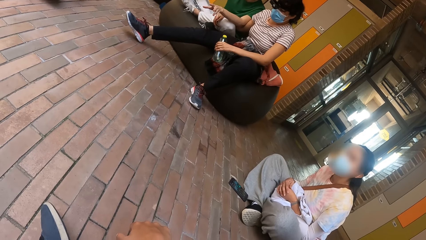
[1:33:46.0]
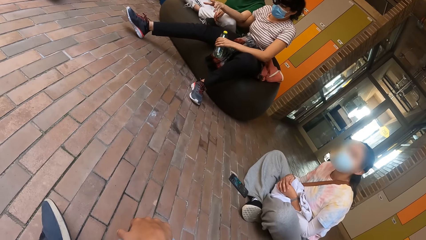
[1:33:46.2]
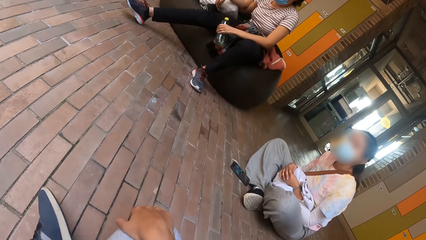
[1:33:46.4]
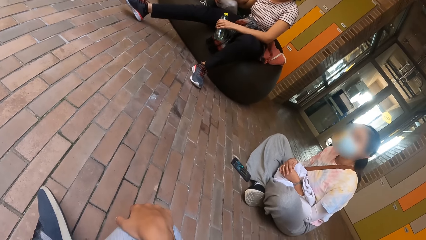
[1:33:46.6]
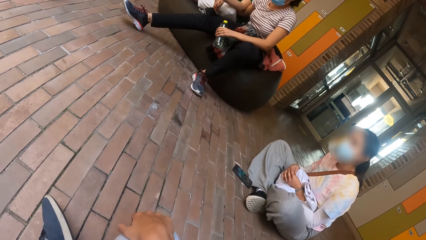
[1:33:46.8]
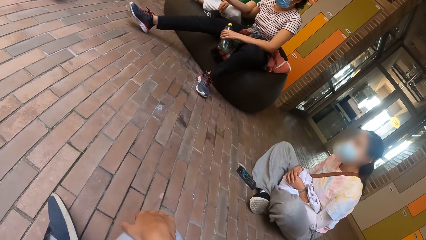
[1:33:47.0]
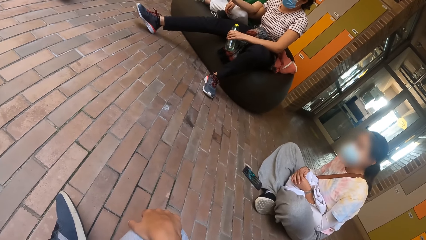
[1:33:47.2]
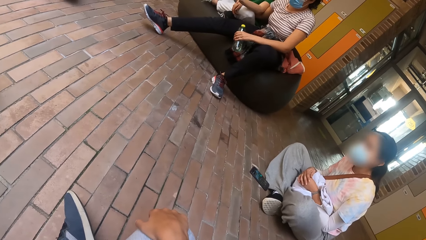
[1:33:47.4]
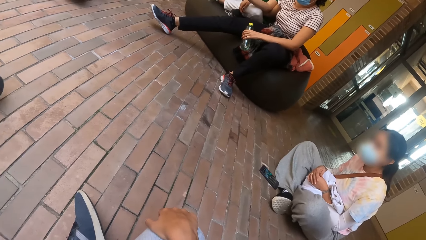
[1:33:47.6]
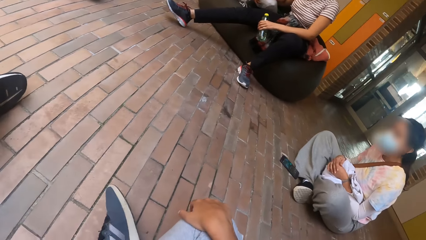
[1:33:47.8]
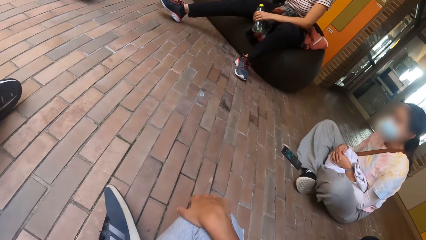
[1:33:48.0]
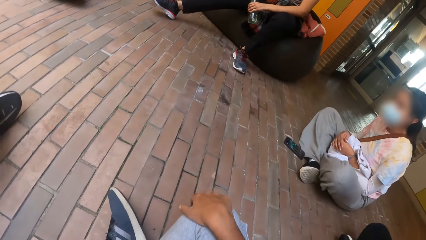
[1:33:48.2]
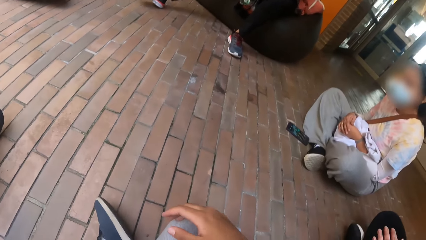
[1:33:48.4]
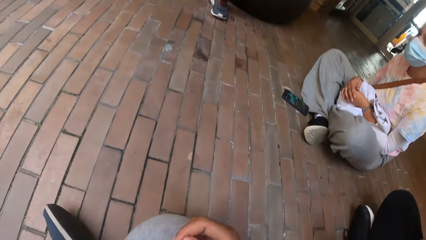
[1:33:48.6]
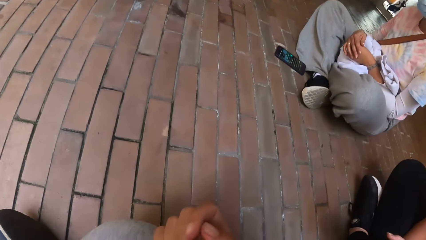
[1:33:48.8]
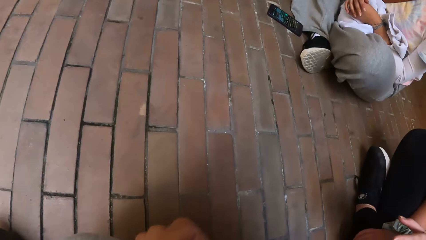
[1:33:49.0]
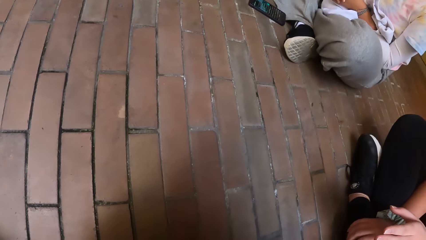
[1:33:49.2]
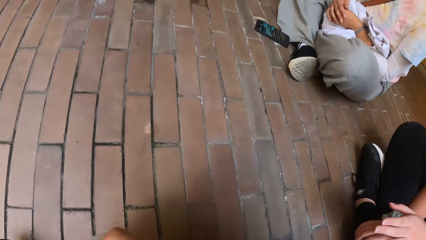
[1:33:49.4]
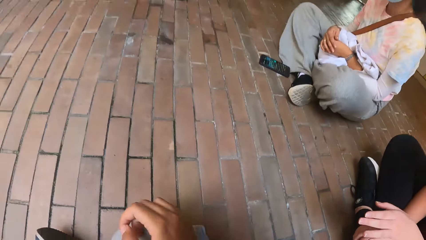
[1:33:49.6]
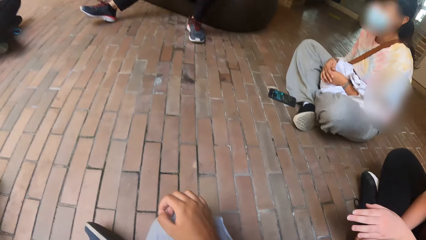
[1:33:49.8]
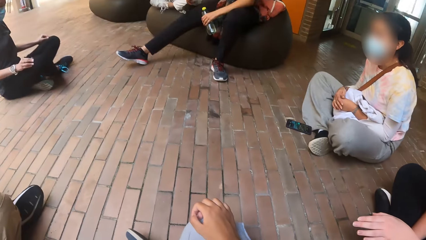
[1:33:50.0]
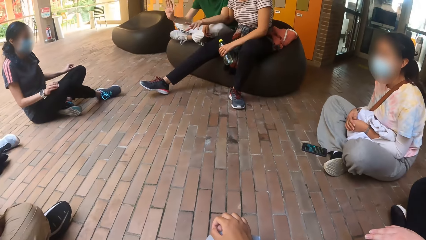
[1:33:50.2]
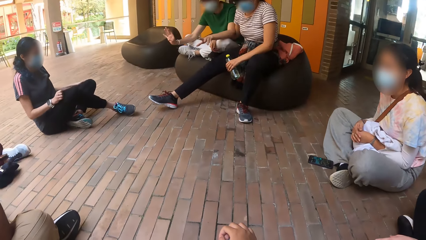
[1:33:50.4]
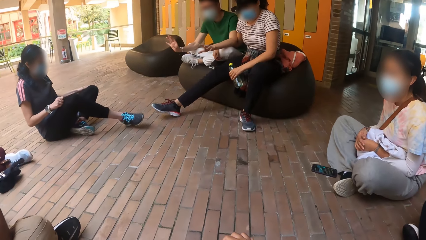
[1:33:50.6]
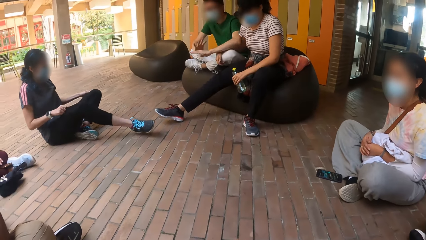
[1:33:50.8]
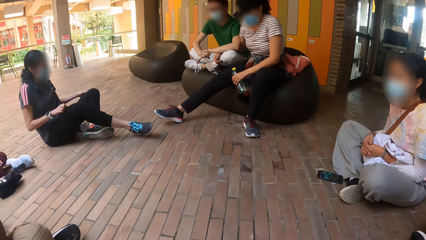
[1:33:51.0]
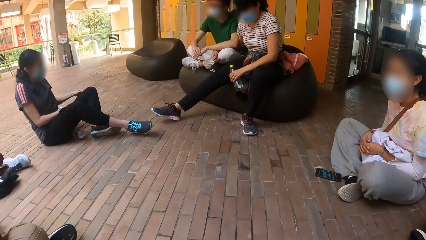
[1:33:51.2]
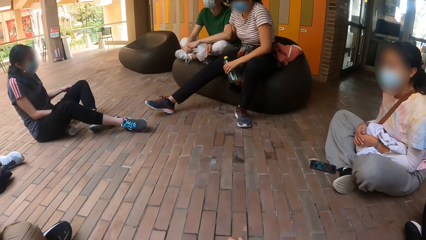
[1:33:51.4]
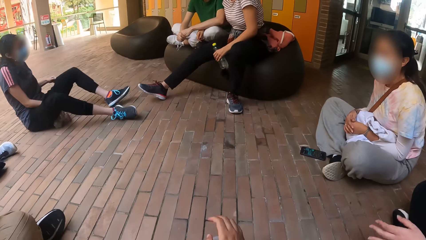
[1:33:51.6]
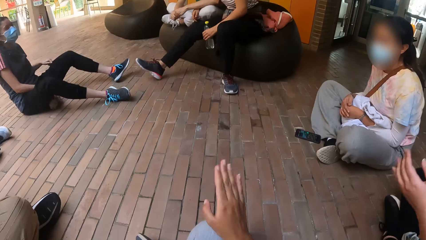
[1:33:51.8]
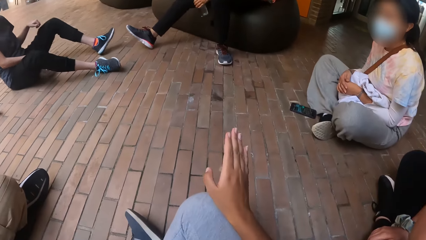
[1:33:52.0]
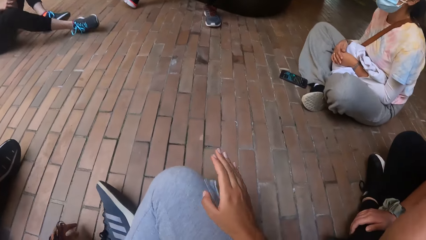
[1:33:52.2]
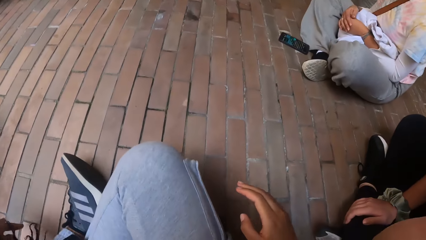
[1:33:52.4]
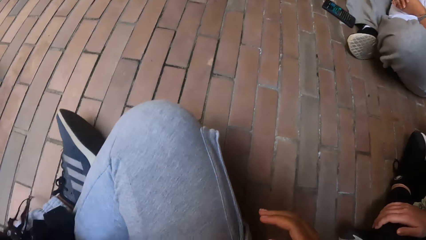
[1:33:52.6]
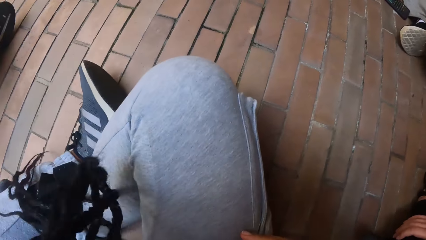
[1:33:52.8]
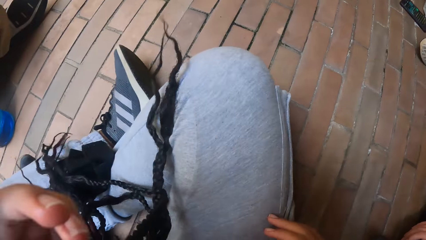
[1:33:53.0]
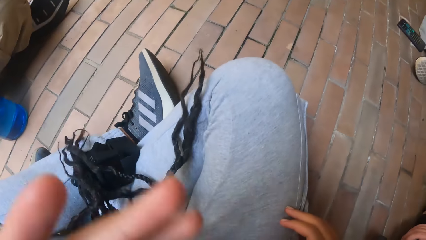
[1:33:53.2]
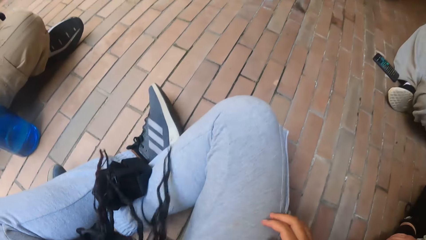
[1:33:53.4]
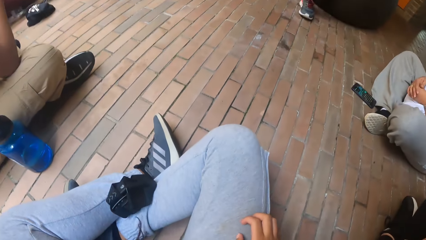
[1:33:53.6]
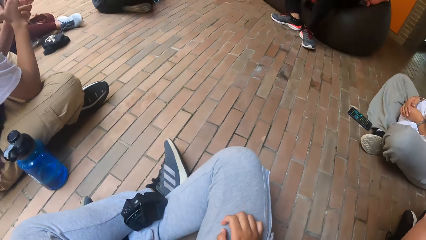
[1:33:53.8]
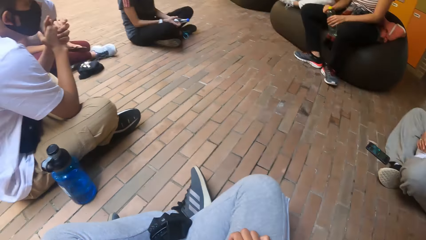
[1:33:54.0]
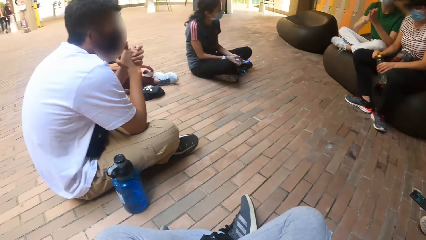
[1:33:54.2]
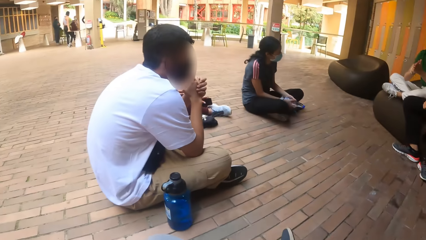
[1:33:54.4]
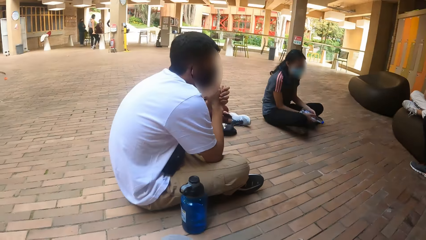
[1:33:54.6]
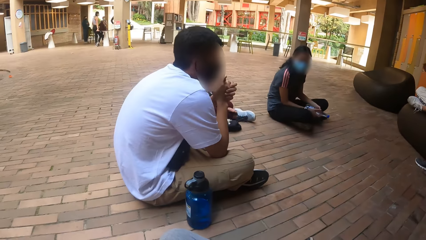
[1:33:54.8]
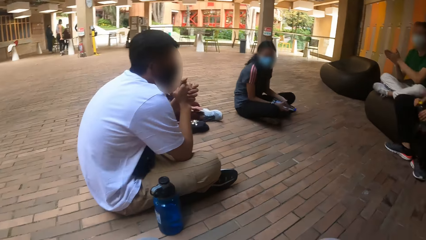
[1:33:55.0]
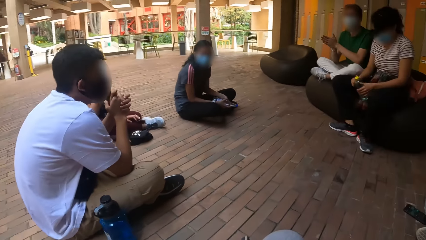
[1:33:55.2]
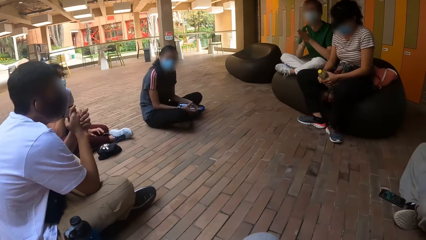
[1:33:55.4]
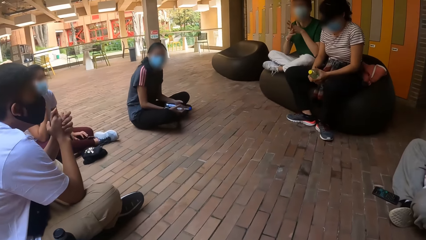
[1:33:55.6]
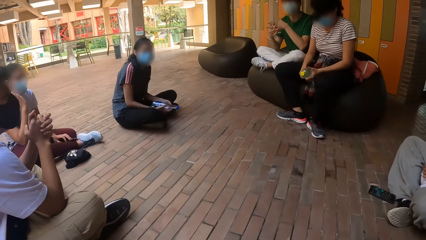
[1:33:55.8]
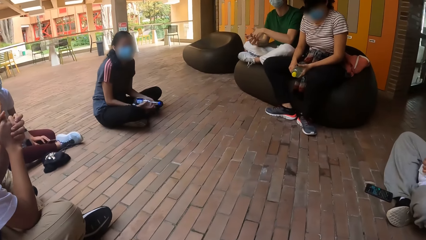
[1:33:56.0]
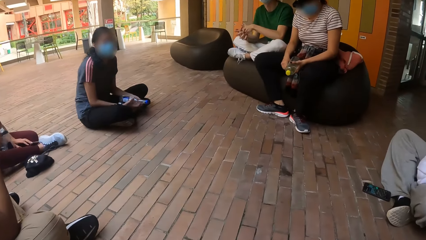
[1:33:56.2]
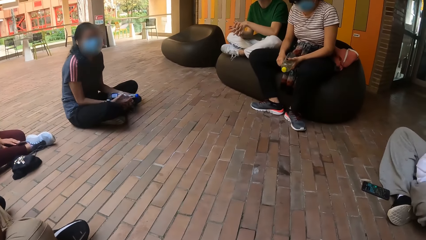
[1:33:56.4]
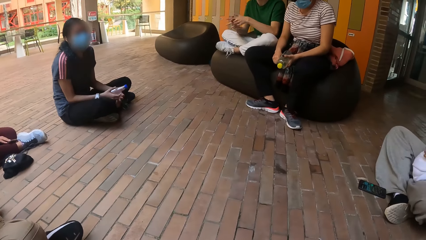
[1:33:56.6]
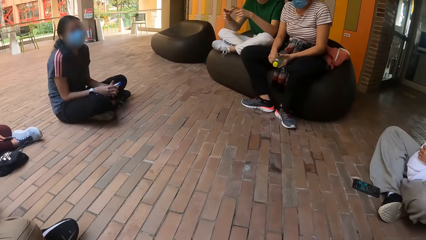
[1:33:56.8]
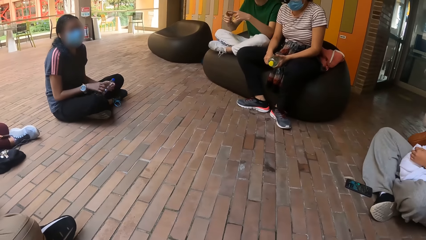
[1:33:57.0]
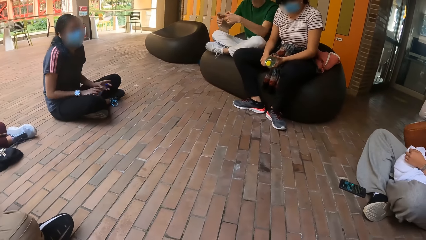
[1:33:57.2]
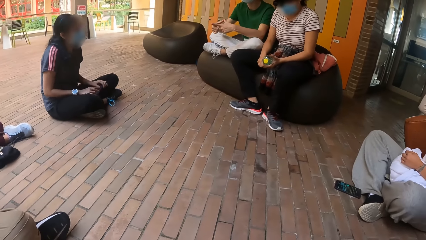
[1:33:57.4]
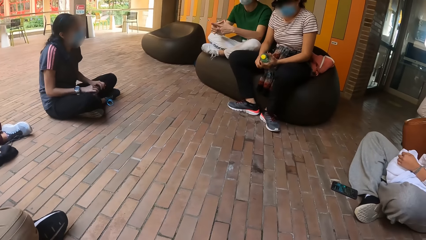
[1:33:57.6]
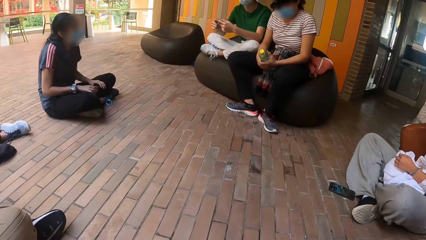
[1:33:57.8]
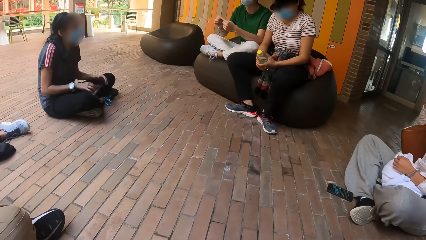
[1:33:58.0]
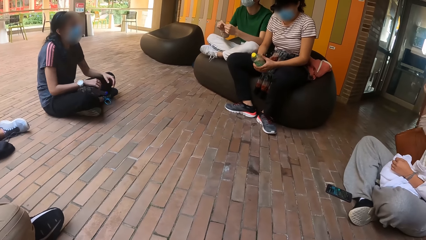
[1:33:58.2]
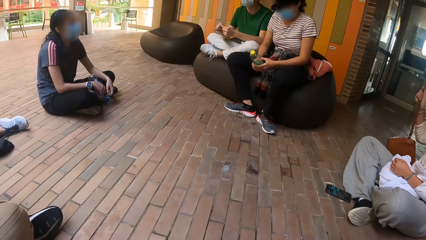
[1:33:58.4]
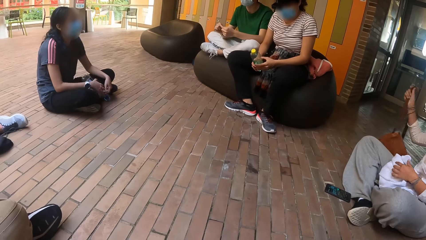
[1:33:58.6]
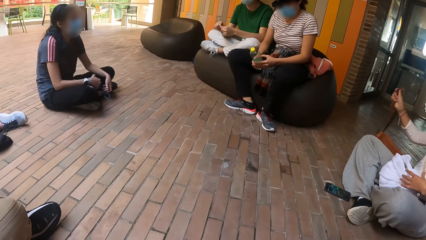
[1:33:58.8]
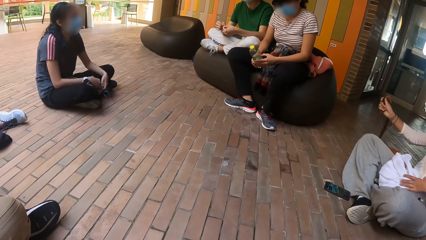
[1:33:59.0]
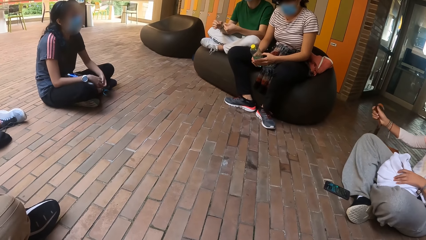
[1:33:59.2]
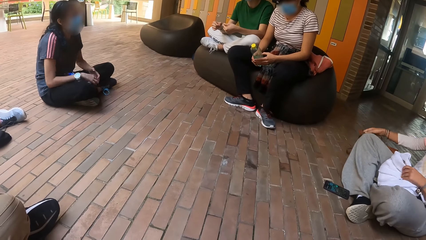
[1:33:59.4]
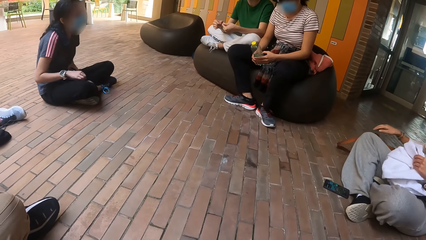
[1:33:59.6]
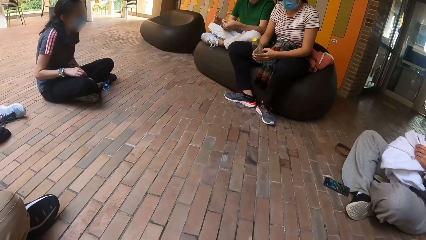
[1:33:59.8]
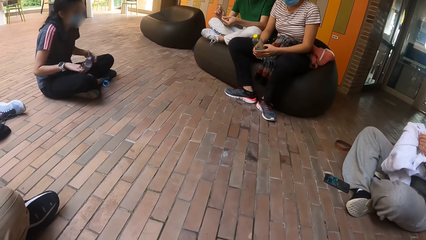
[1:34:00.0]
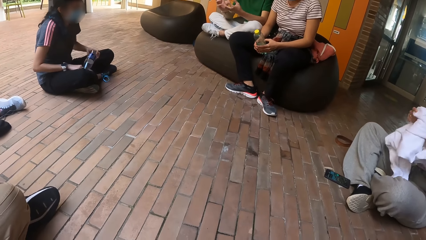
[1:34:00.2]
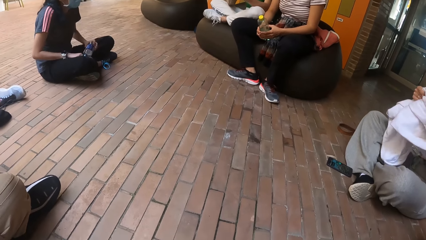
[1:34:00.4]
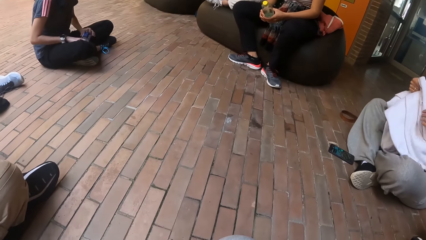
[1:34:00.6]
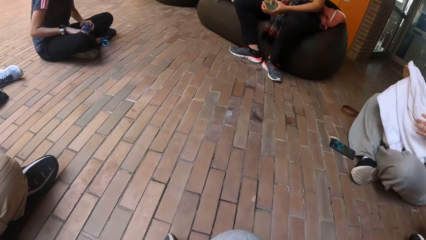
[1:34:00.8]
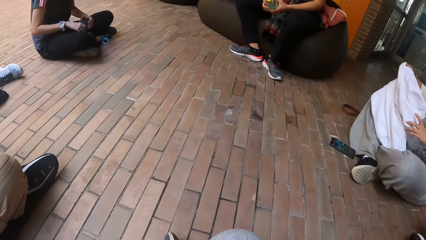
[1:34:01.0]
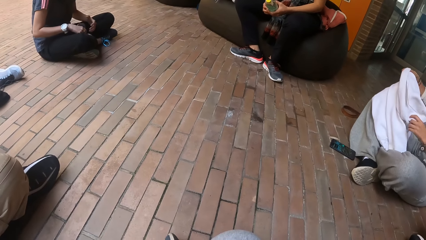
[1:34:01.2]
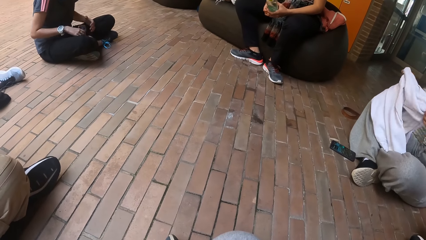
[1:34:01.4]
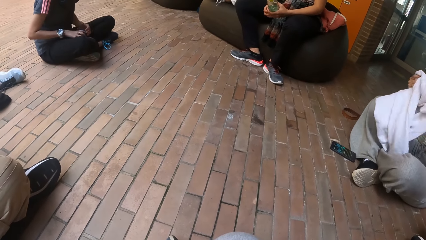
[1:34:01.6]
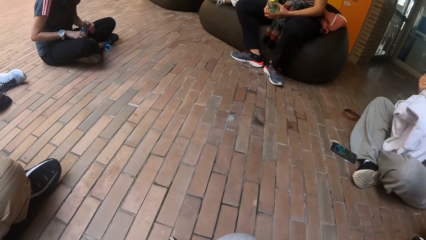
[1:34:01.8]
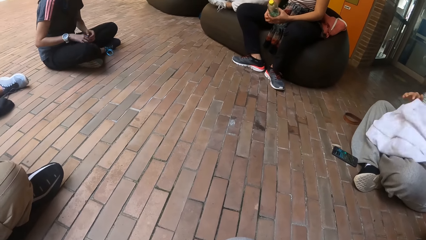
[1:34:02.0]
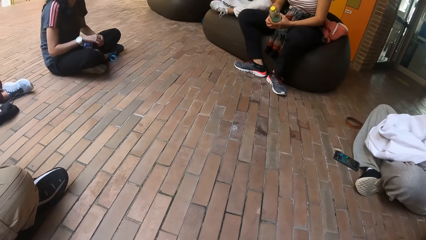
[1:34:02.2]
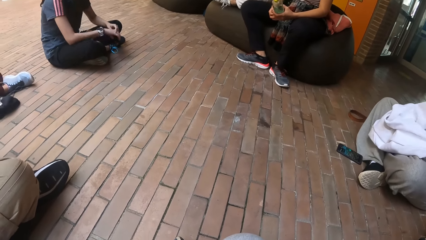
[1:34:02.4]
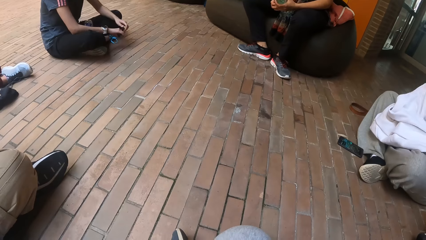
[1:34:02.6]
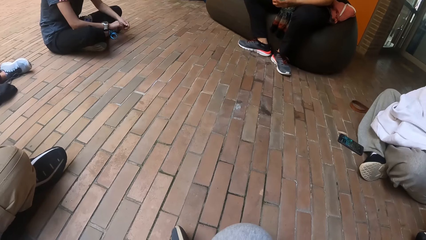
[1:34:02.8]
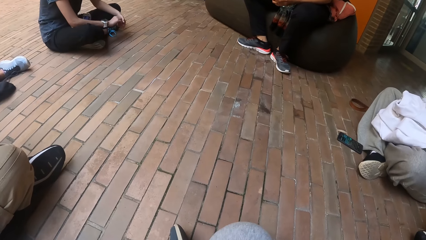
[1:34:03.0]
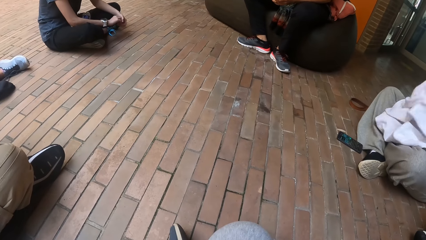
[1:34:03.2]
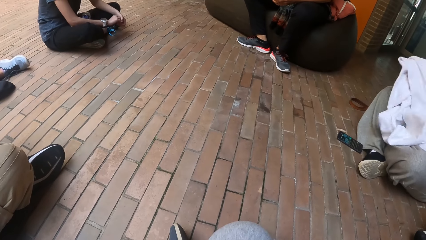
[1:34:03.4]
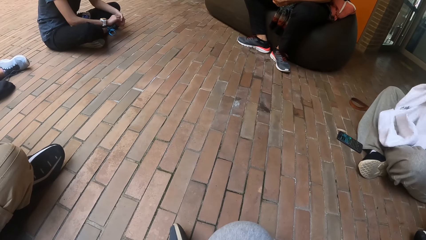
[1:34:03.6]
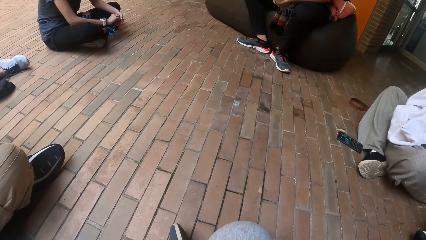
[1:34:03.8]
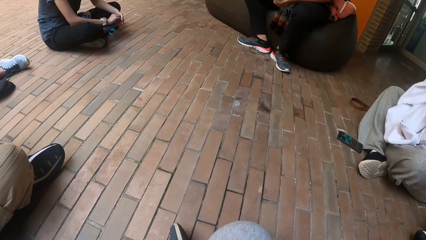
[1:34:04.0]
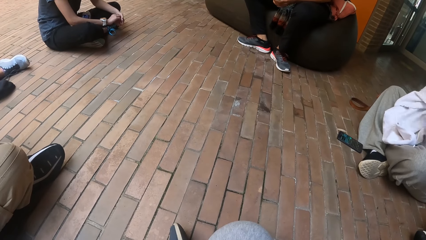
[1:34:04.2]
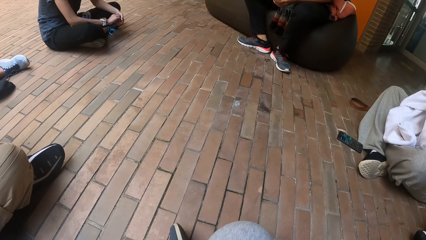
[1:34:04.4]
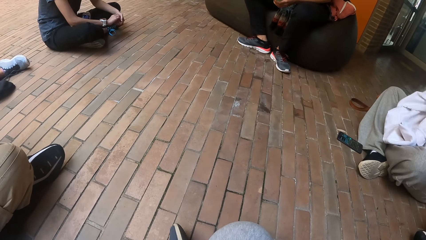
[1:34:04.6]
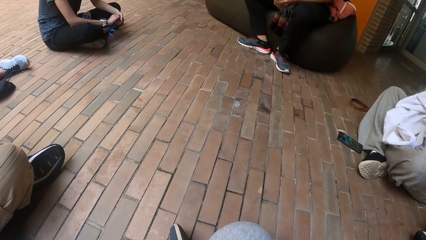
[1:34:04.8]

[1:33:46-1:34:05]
The woman drops the bag on the floor. The woman picks up a hoodie on her lap with her left hand, and puts on the hoodie with both hands.
